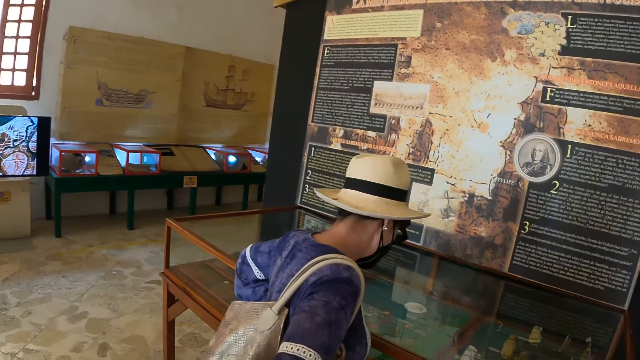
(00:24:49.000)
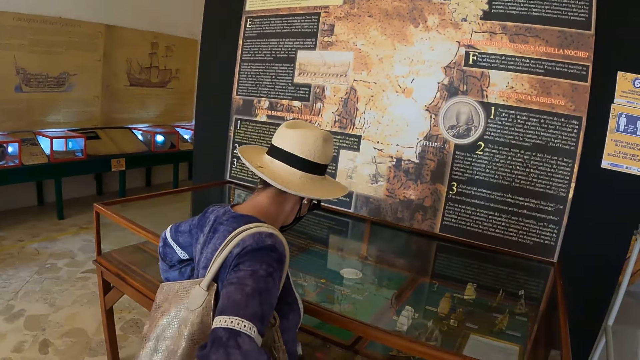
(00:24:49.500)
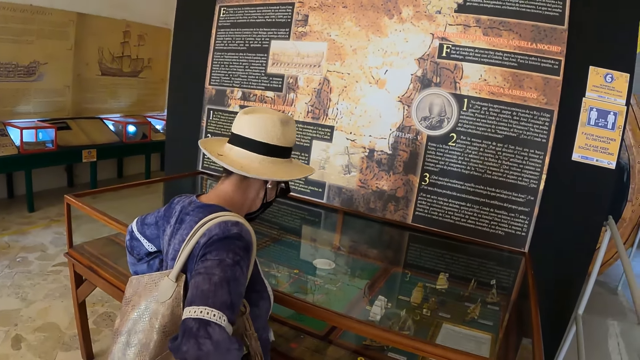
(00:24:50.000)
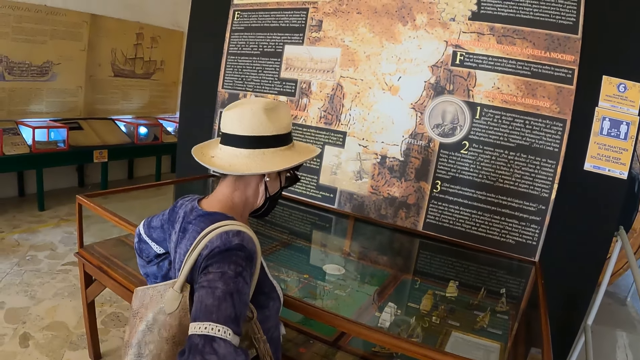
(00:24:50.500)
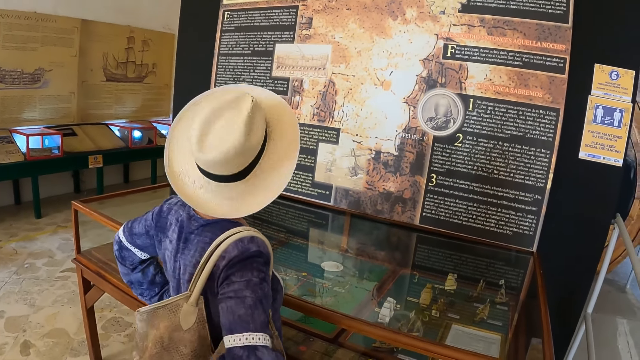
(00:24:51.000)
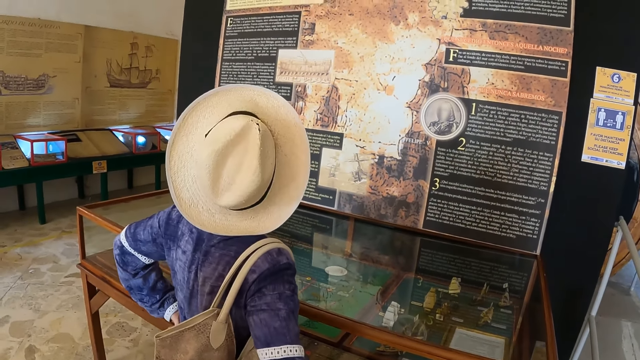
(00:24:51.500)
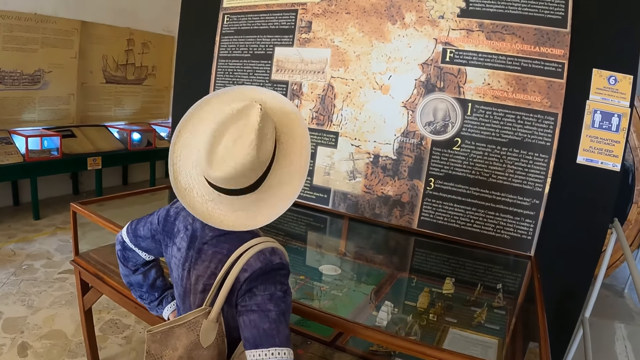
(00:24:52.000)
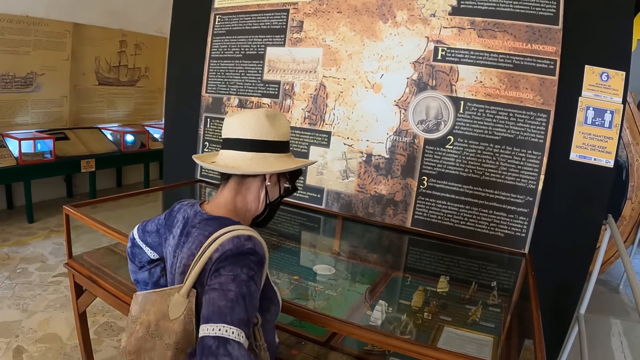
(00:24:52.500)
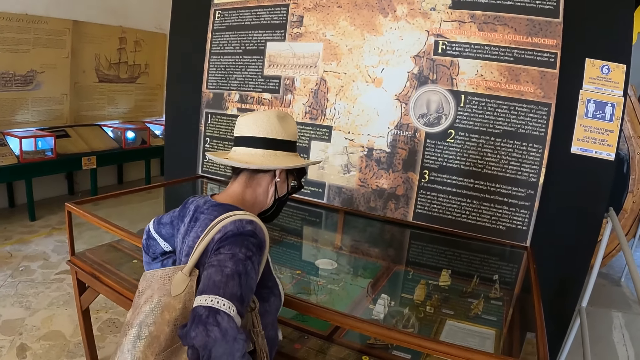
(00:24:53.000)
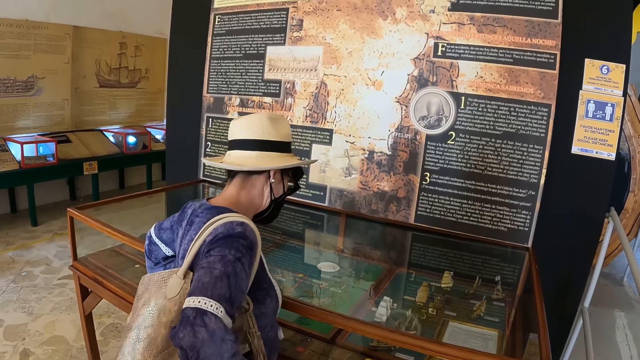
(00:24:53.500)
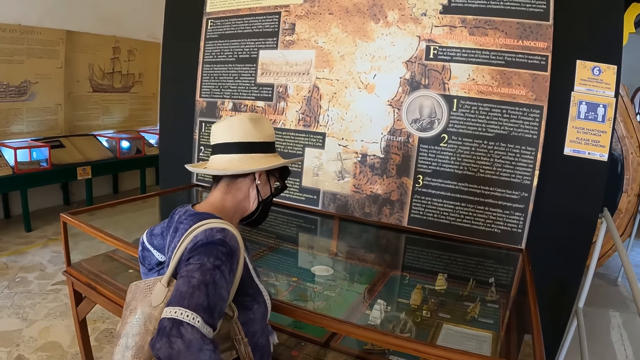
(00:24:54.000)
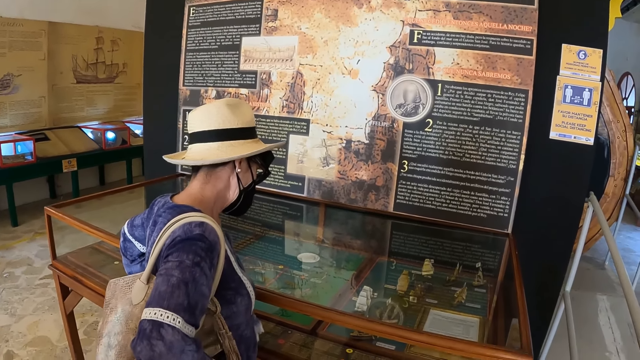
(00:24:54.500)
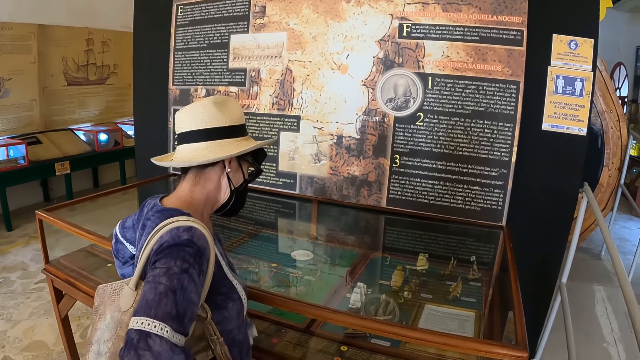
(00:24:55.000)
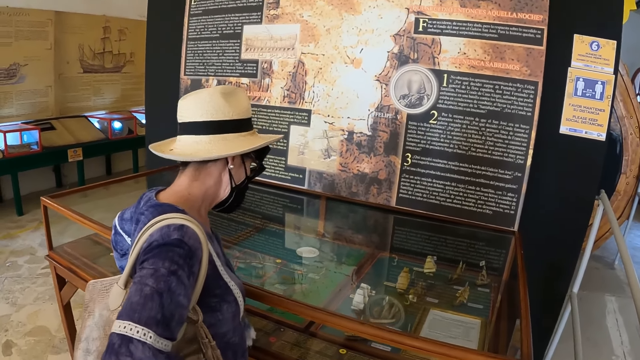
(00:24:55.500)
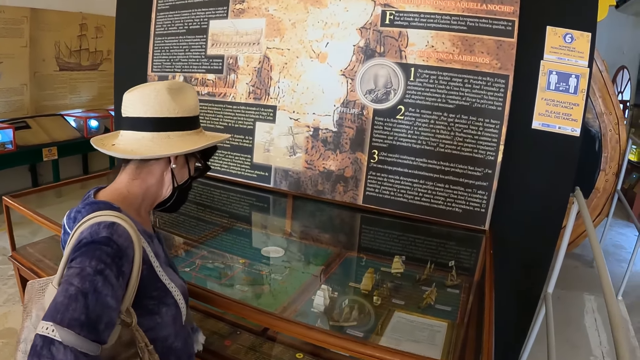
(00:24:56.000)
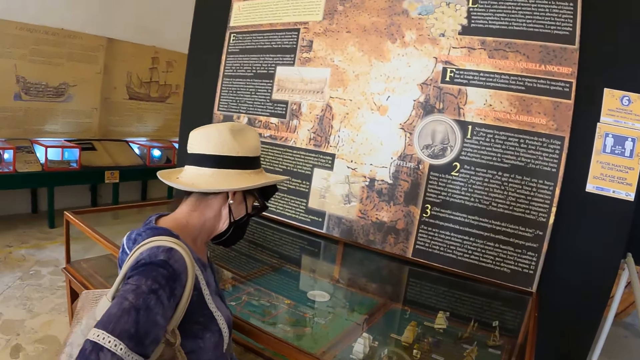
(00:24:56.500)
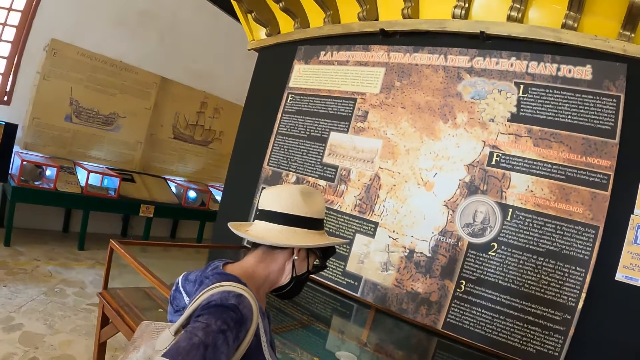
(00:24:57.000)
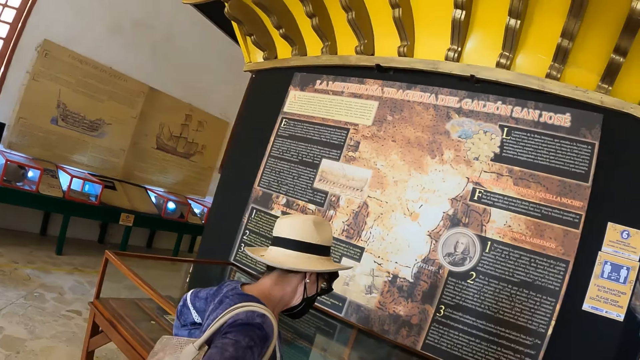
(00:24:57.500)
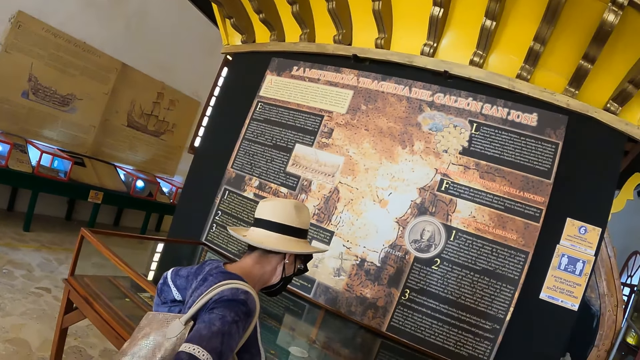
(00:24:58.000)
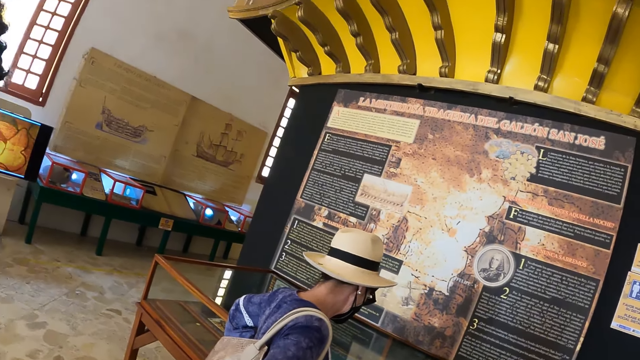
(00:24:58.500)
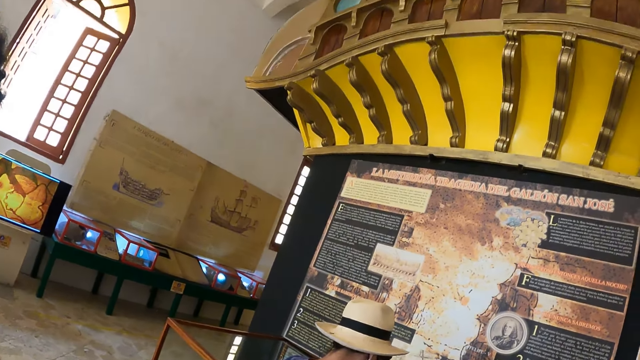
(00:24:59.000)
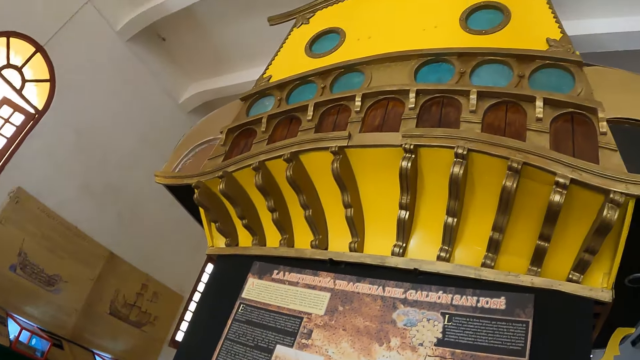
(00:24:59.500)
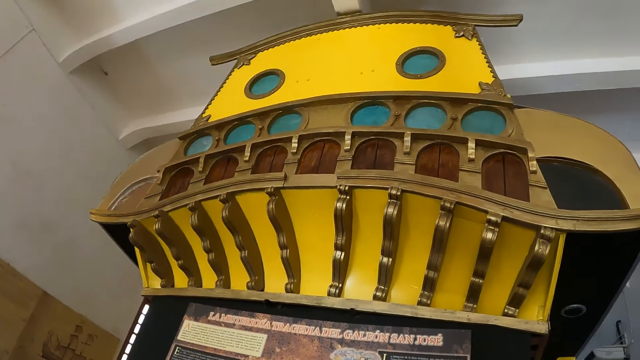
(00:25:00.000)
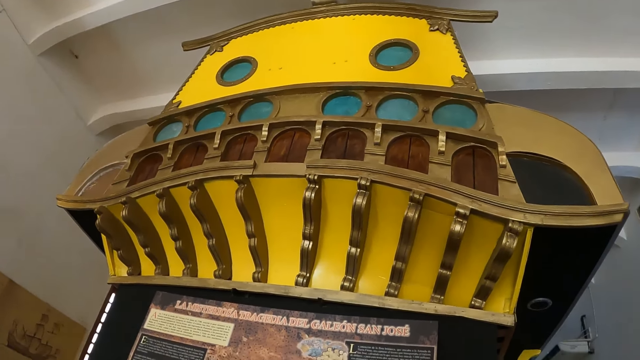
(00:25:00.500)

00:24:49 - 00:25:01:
A woman lifts up the head on the board. She looks down on the board.

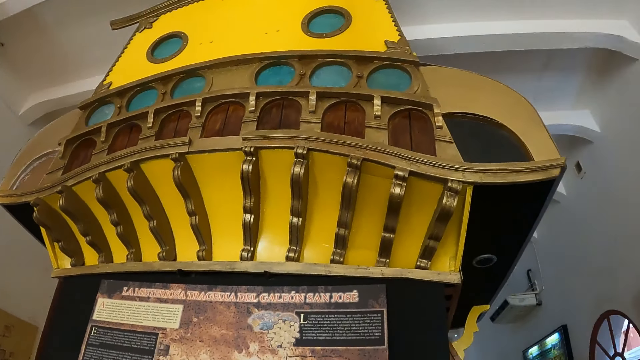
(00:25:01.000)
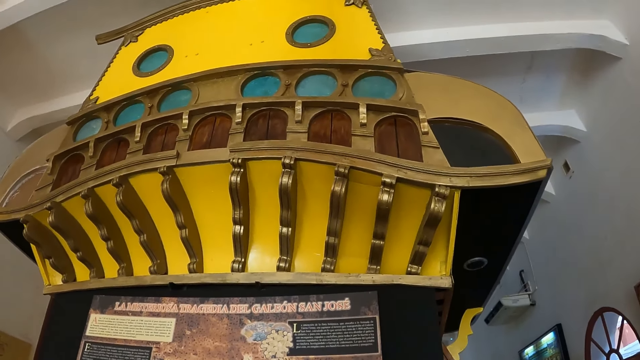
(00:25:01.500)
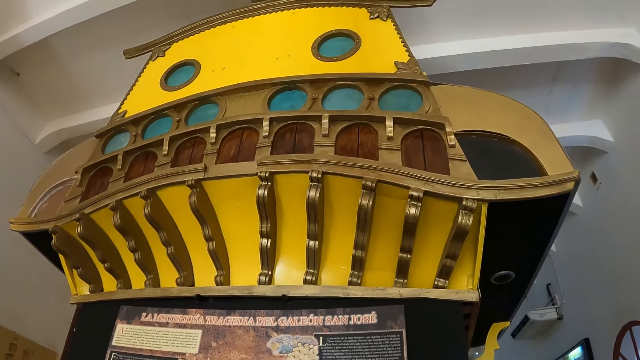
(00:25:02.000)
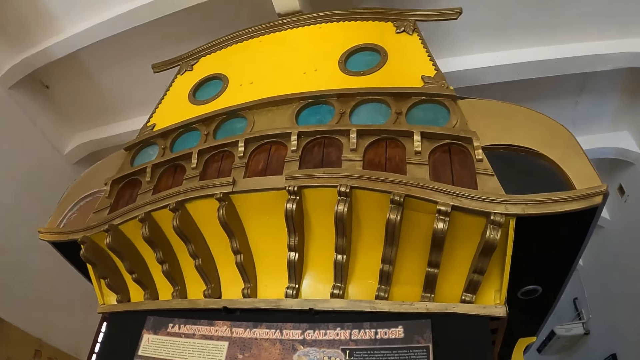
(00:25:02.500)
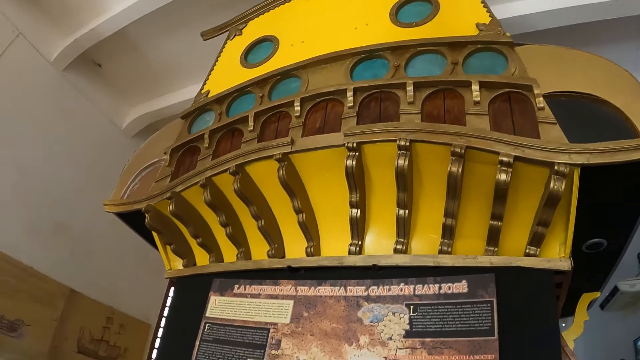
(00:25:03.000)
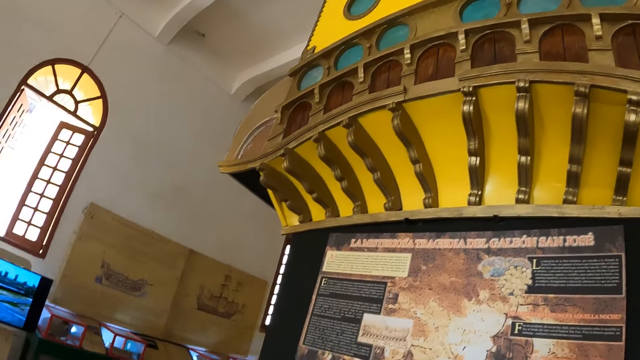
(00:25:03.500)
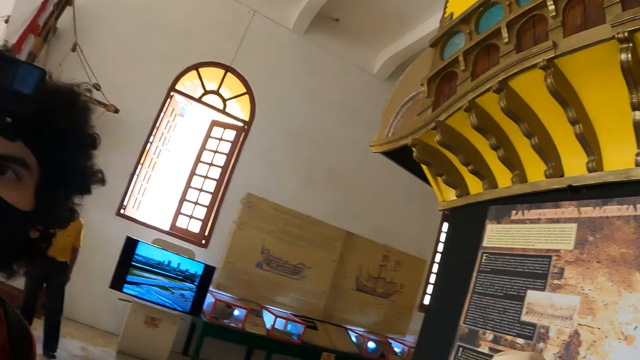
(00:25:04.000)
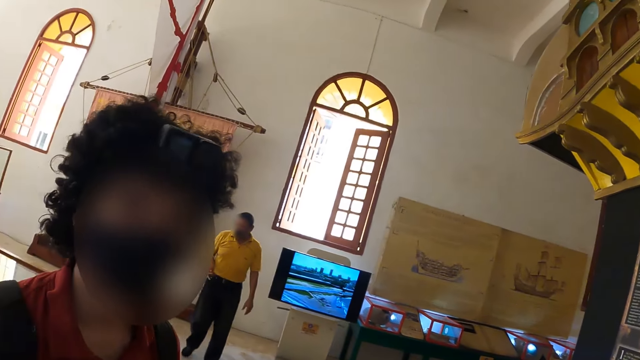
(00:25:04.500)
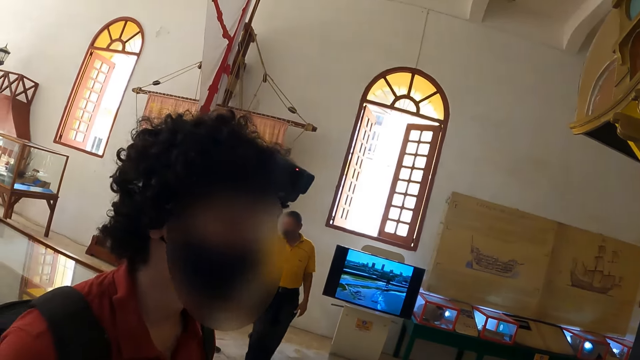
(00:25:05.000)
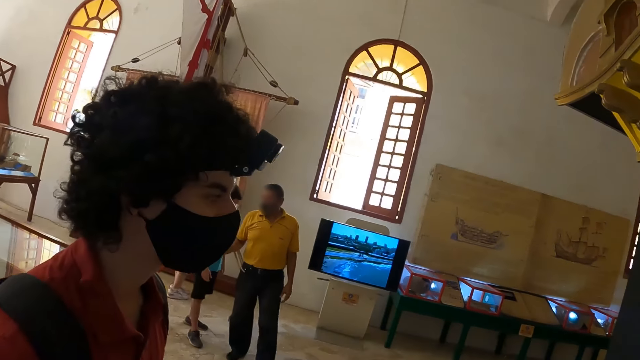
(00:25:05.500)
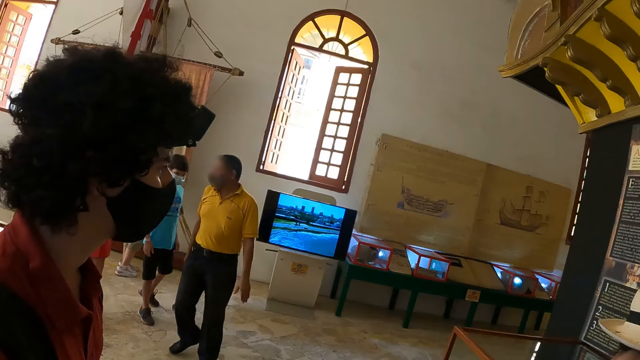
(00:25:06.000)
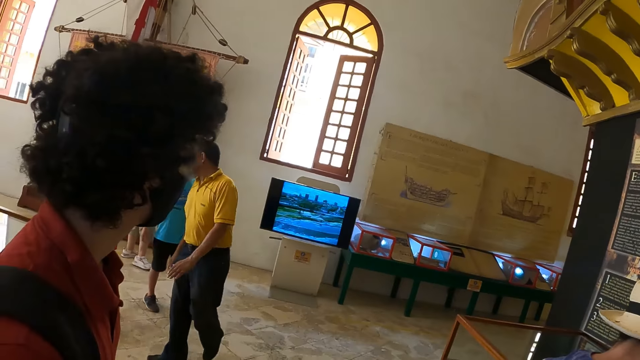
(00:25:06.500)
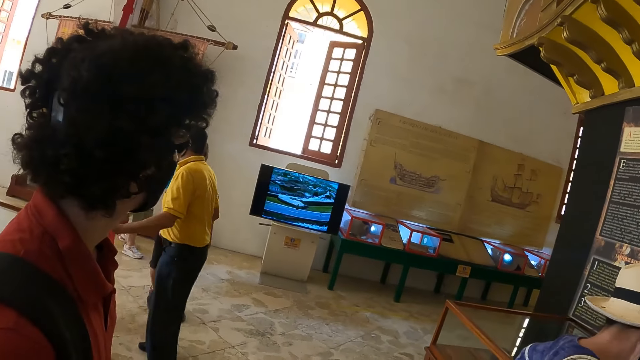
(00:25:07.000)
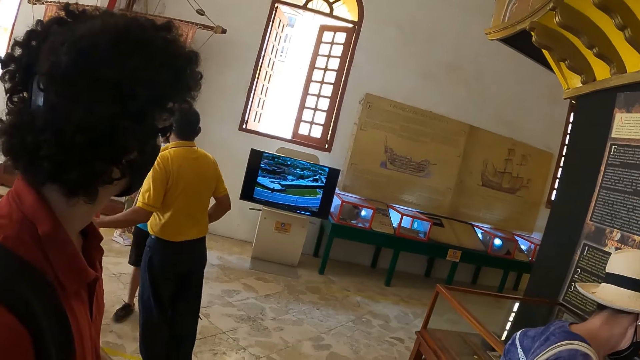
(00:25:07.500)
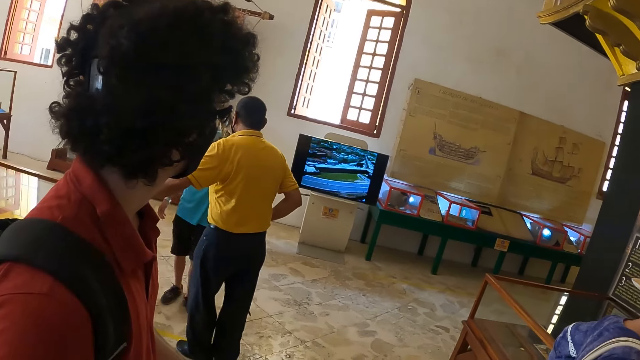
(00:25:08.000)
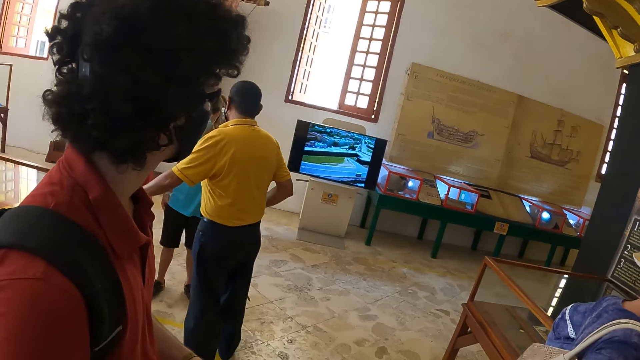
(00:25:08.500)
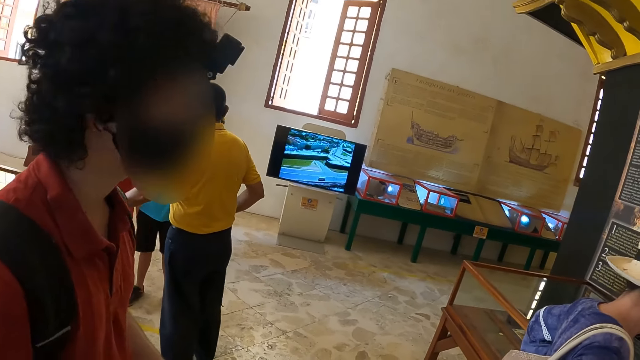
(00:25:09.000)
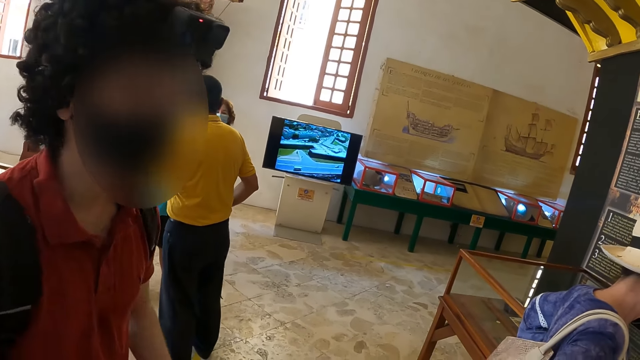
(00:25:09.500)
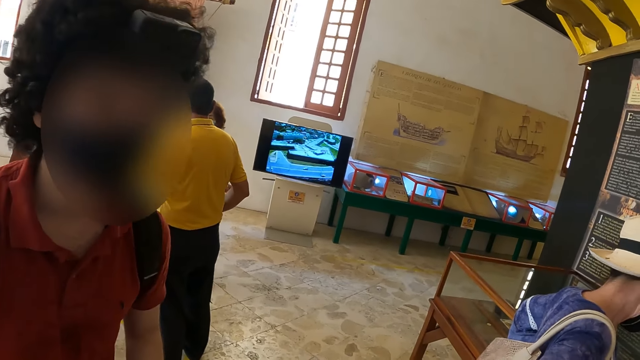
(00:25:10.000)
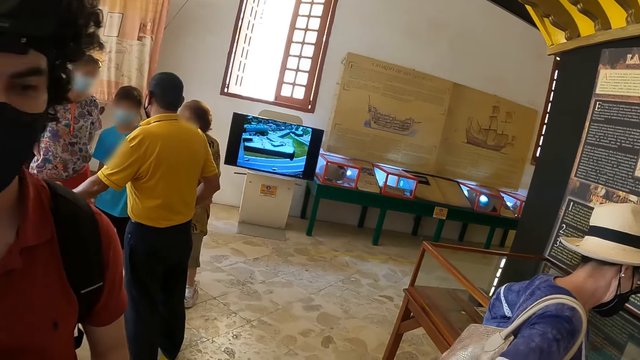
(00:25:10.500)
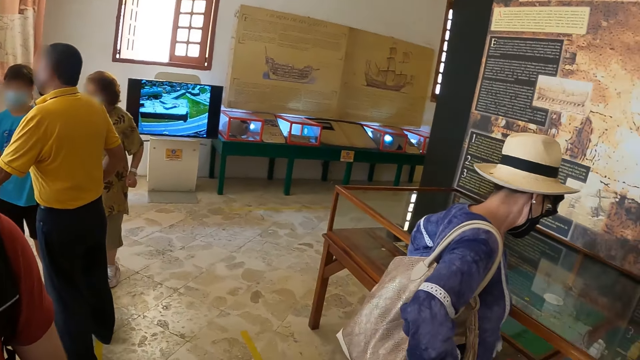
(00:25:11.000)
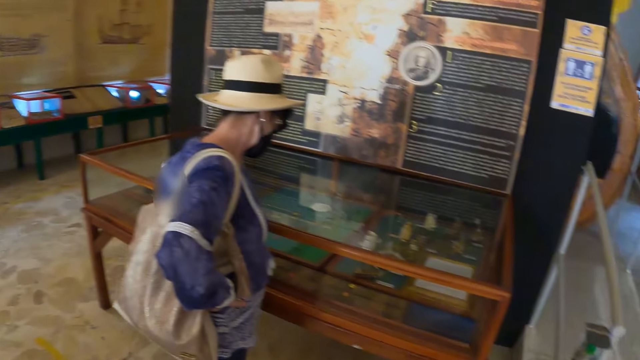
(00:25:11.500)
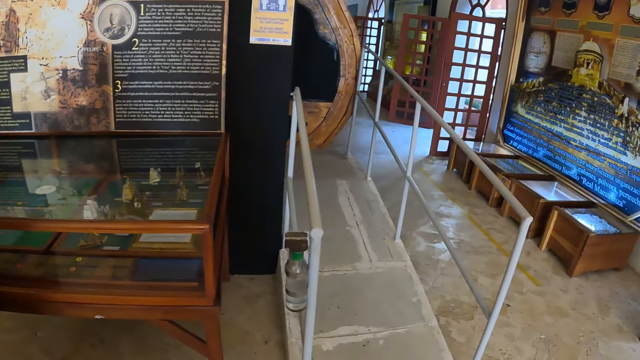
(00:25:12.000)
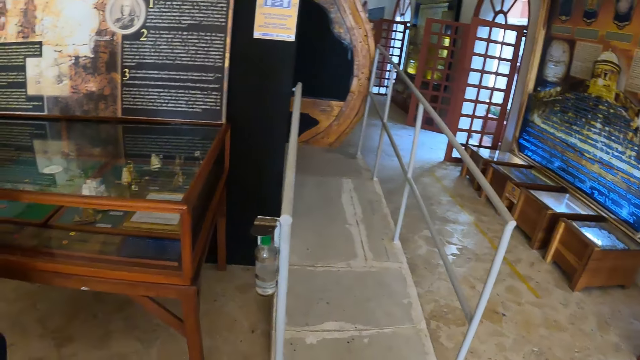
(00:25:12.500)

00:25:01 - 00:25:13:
The camera wearer turns around.
